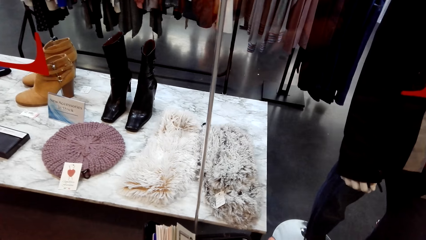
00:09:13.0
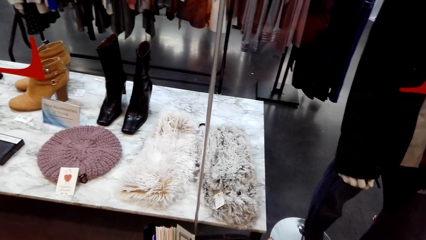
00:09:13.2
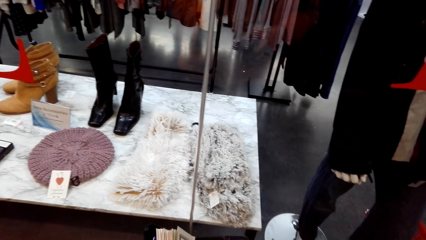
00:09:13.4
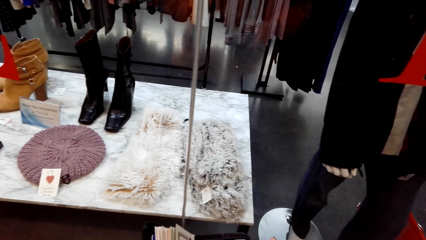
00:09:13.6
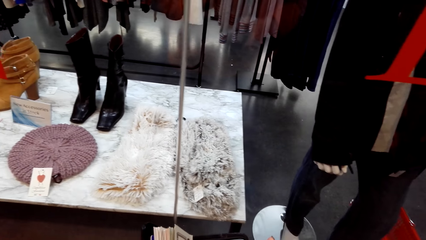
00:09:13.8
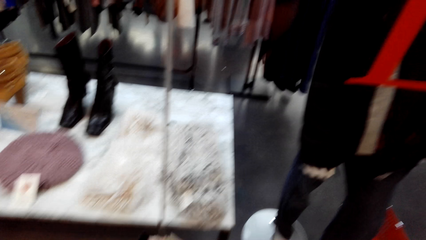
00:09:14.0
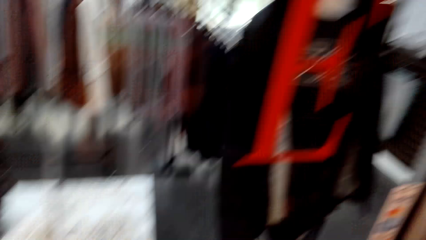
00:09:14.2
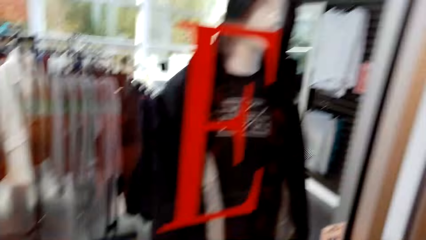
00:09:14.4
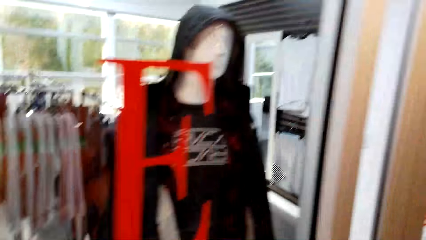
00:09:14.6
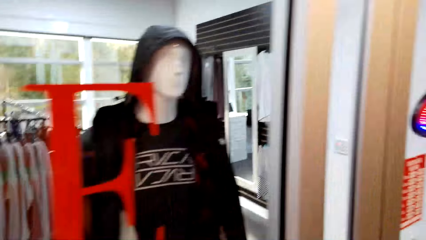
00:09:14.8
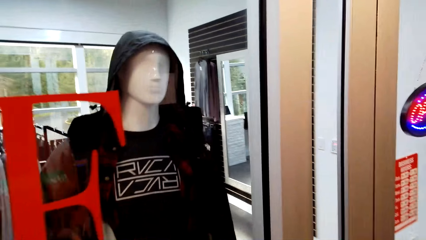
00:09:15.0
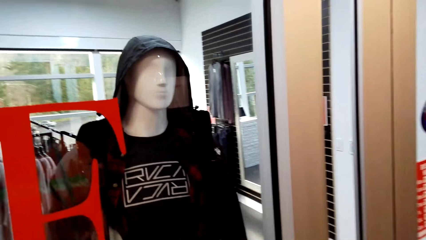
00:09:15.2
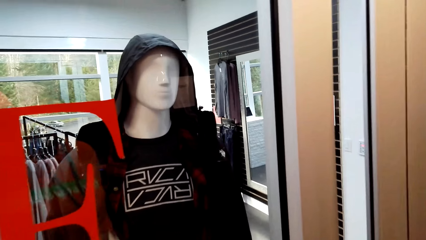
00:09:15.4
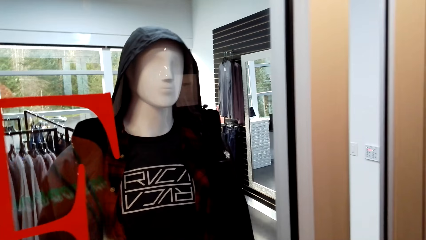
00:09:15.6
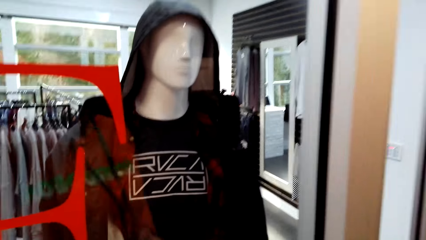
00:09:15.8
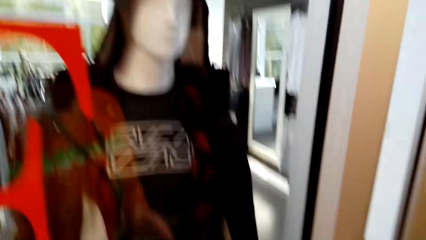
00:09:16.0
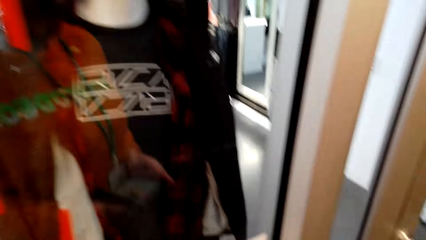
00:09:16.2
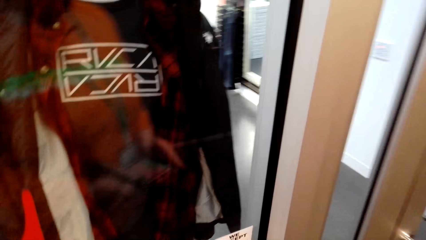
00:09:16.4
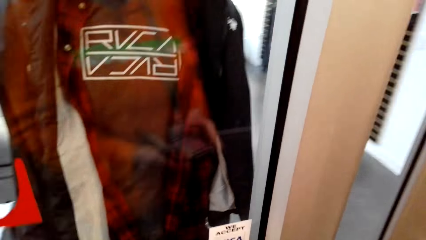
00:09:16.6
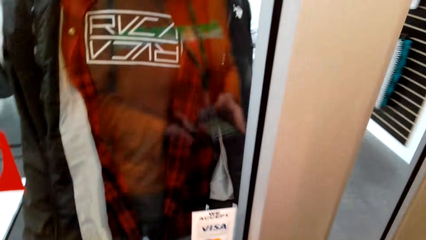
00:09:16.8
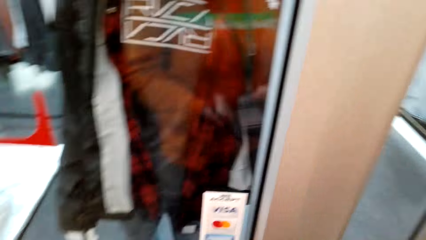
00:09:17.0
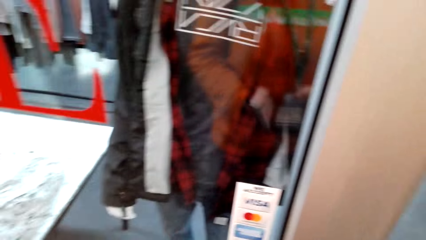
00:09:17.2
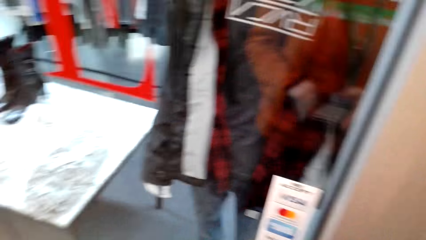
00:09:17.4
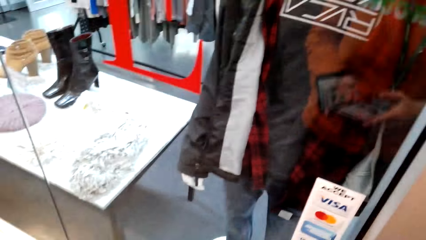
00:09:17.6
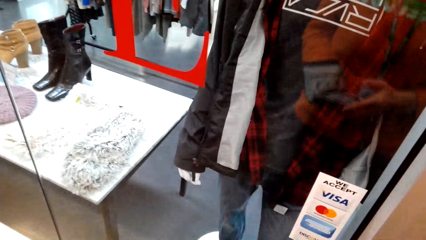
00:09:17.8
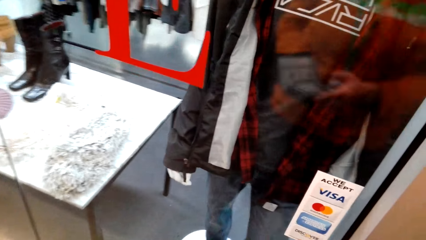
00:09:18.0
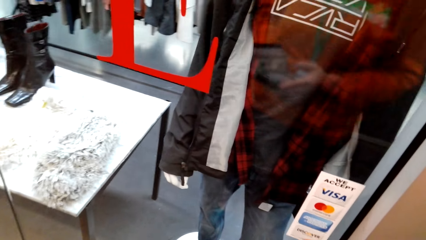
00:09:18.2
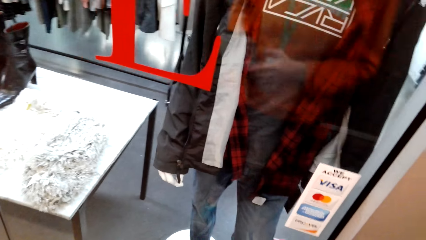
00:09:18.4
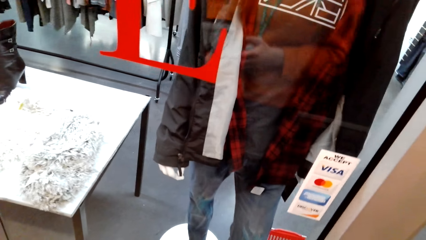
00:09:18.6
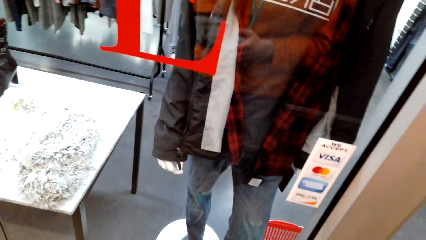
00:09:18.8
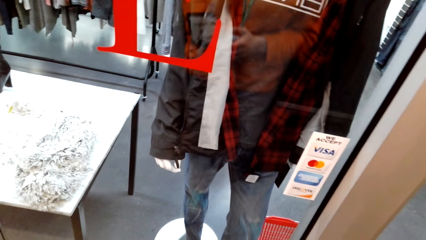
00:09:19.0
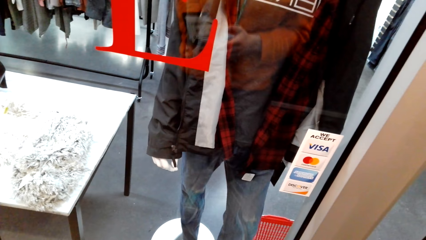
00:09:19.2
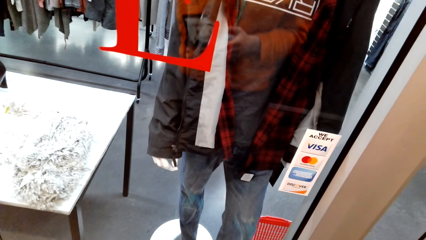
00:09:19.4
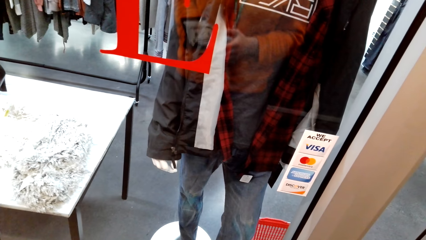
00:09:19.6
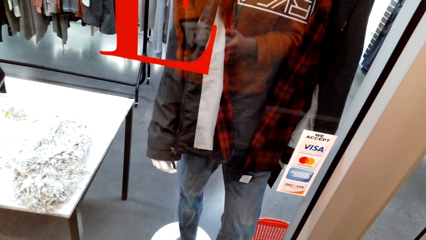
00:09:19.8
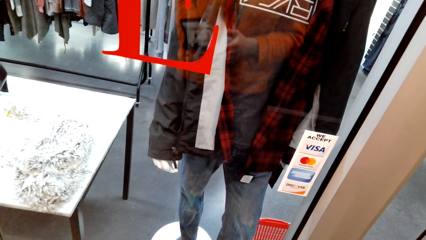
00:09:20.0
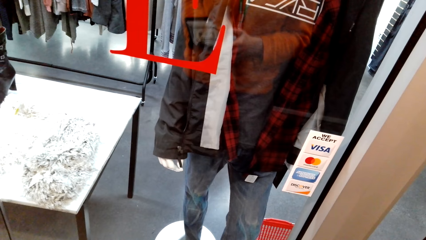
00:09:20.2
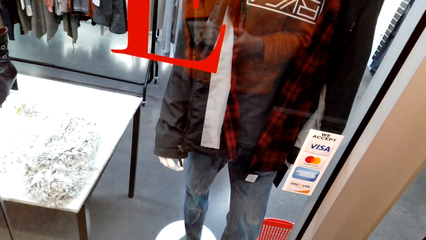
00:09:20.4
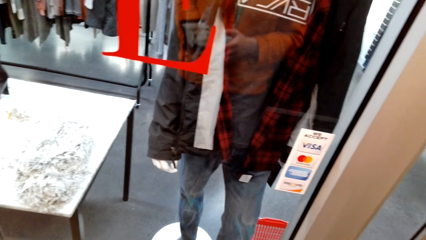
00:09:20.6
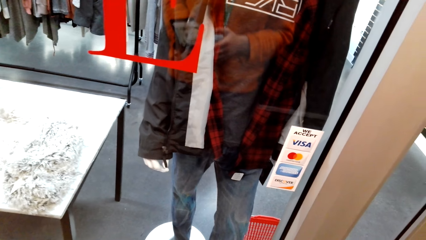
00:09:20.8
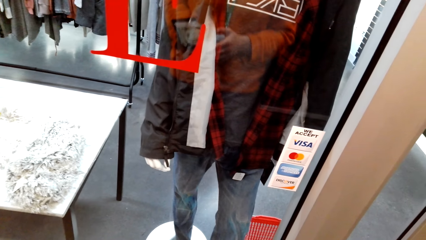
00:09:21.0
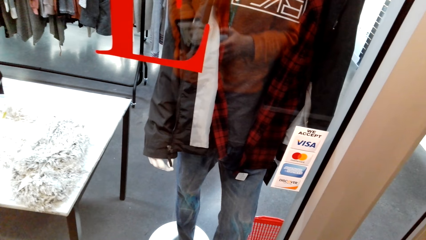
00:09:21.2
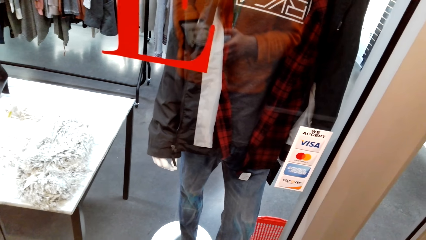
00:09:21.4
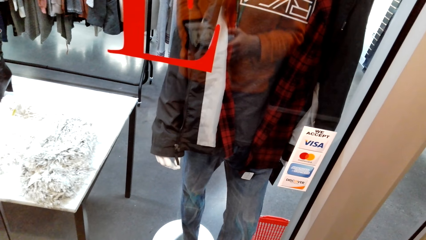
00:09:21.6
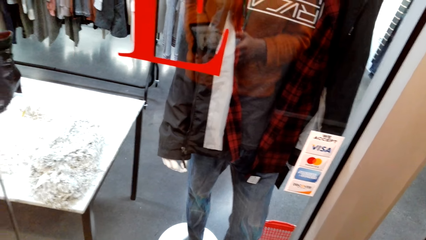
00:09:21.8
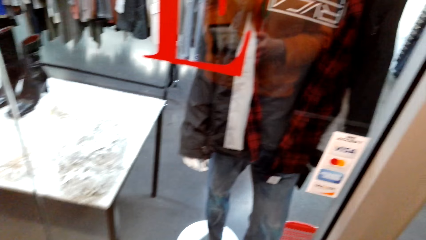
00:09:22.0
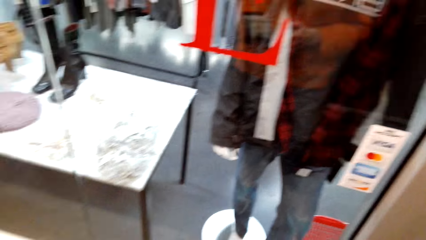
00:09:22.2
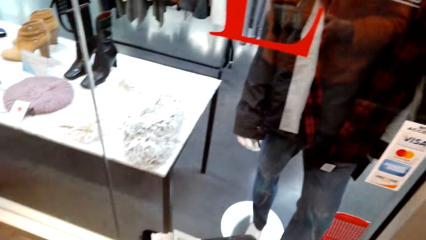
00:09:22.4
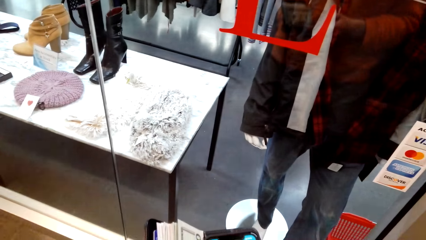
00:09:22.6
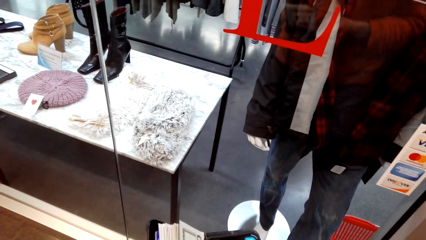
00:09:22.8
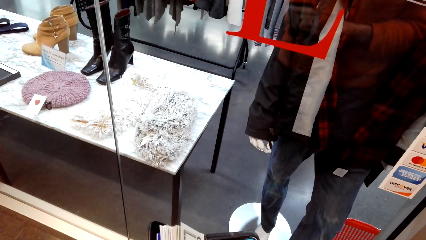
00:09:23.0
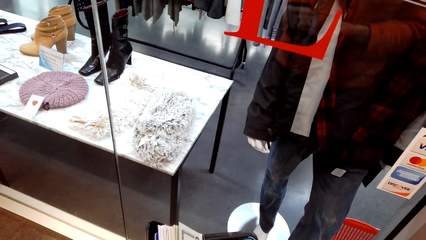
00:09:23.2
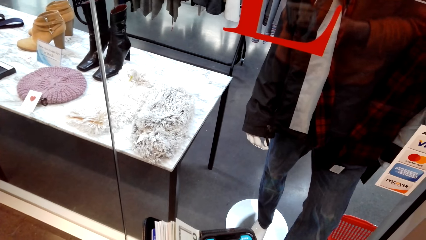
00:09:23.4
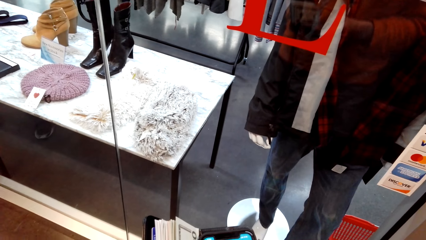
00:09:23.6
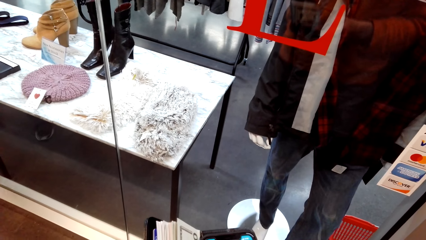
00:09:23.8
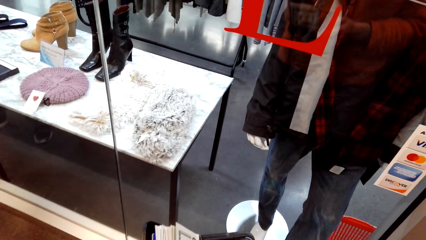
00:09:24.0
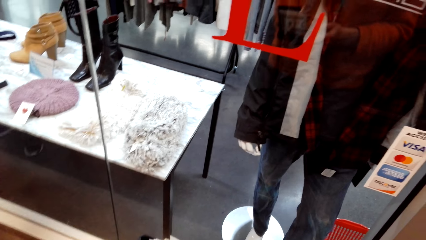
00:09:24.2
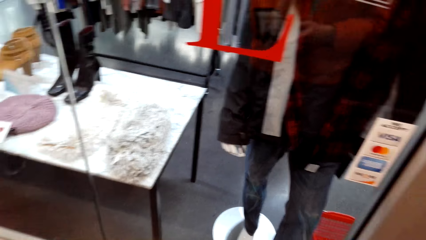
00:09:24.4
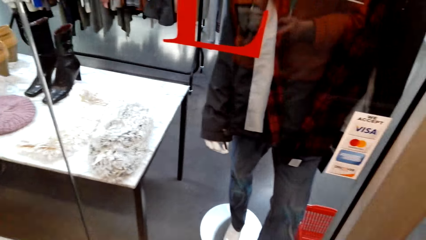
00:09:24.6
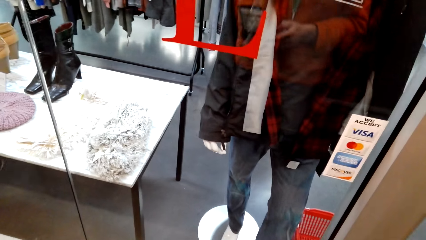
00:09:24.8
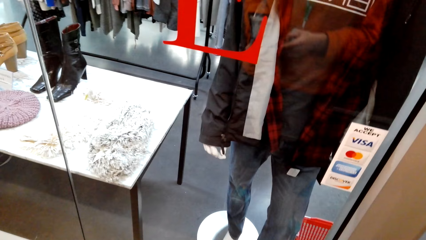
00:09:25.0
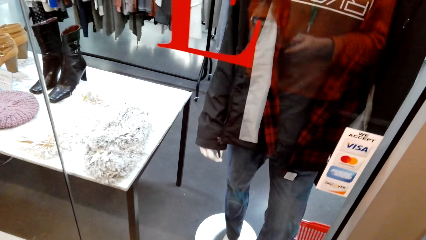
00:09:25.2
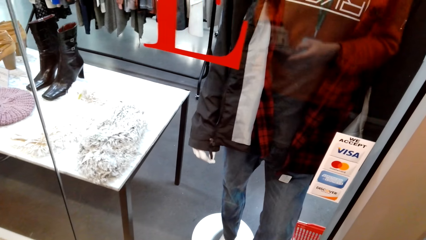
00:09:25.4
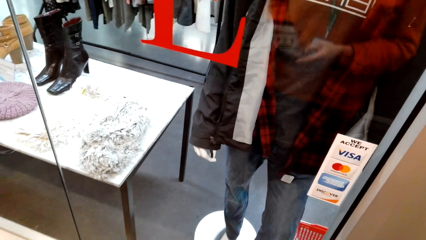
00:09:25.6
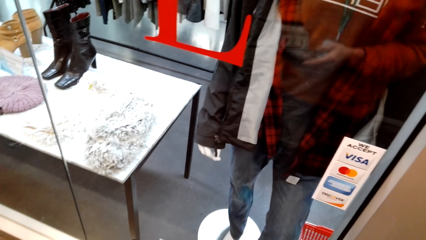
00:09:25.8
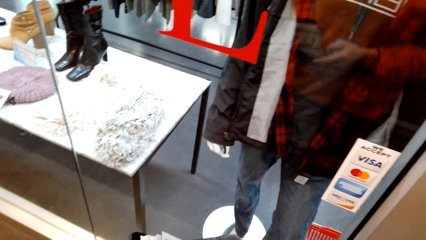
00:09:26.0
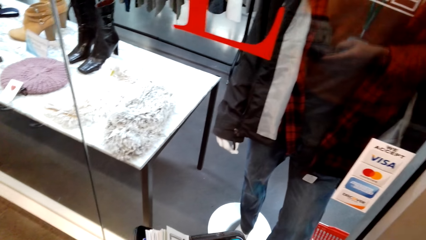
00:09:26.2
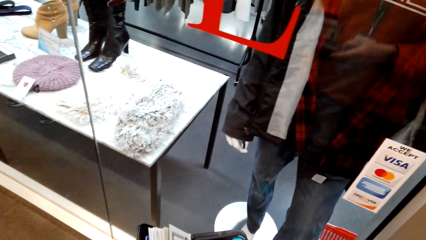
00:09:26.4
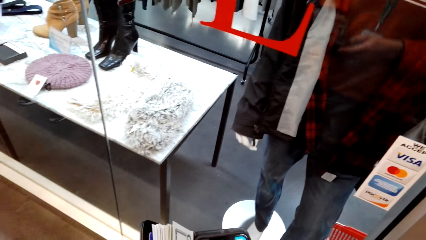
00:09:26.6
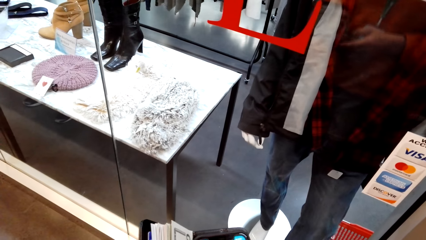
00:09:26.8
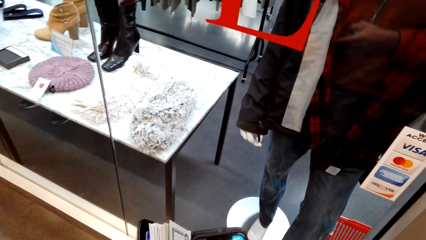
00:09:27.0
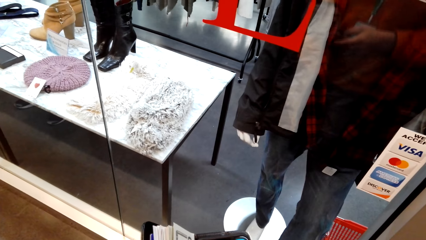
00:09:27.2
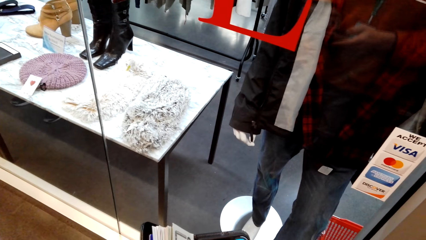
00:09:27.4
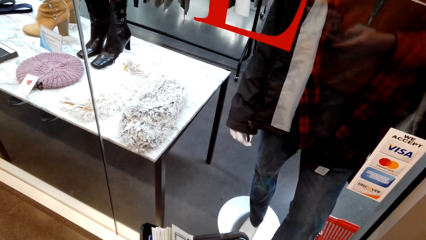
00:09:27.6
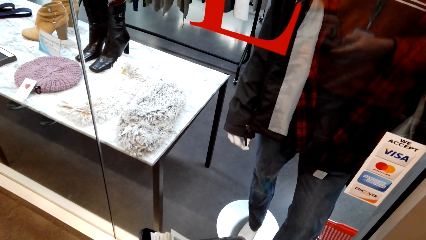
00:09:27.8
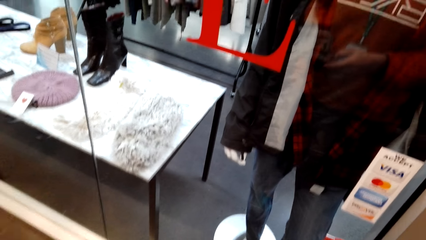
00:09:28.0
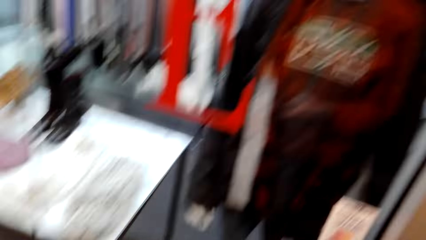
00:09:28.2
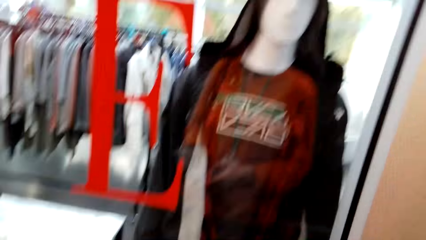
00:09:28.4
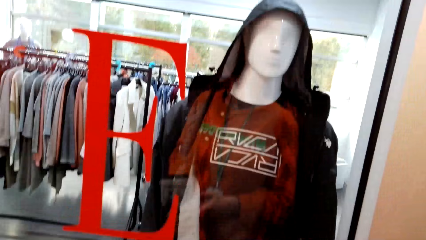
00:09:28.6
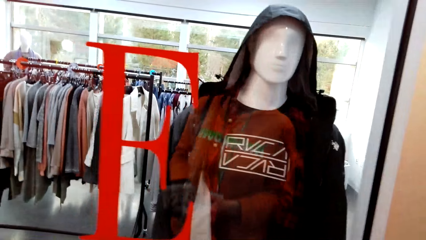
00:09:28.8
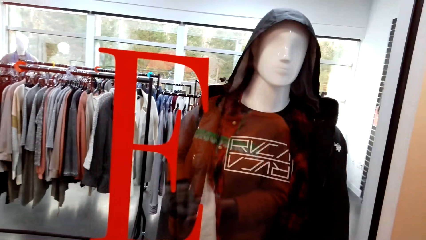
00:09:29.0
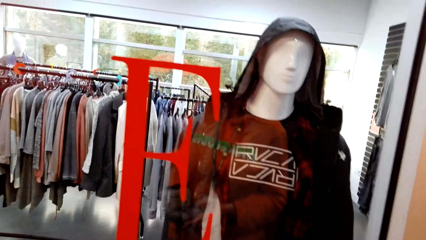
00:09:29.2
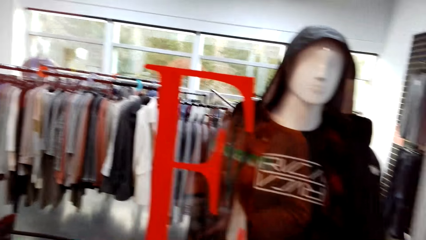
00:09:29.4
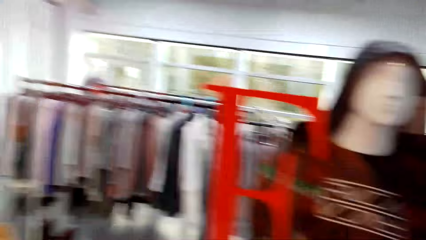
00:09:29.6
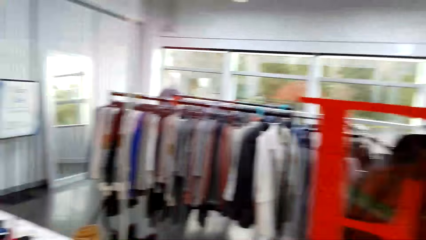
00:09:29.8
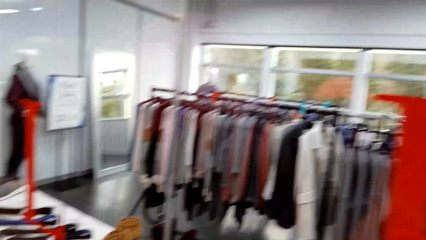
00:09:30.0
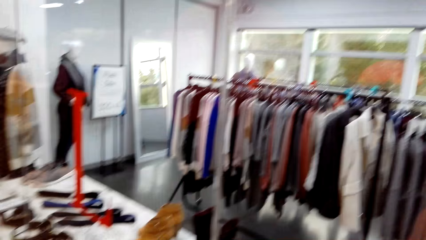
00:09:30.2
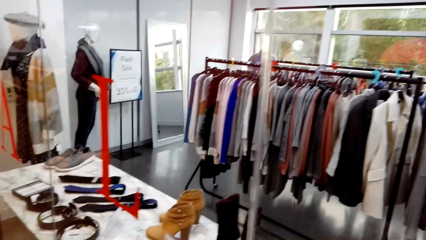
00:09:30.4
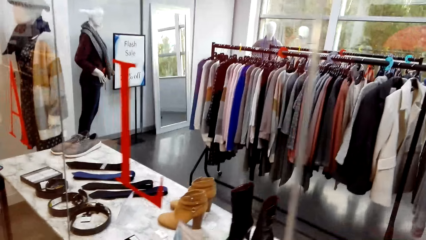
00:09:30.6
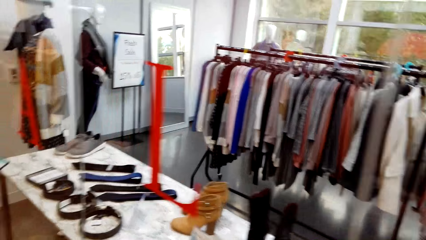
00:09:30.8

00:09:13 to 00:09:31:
The camera wearer uses the phone. They stare at the mannequin.
